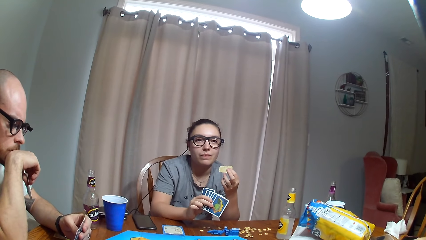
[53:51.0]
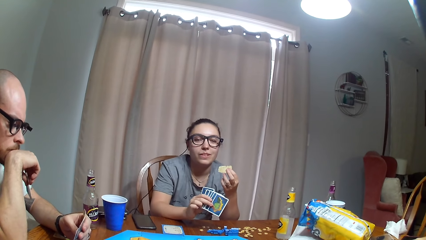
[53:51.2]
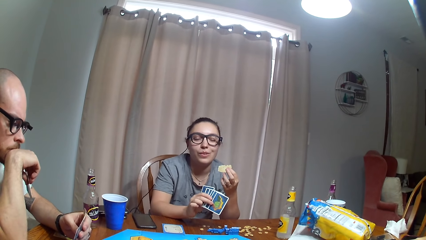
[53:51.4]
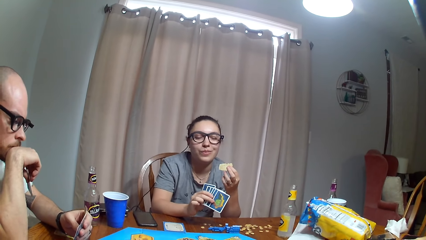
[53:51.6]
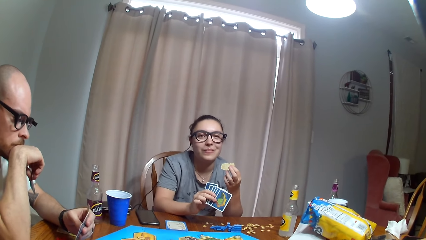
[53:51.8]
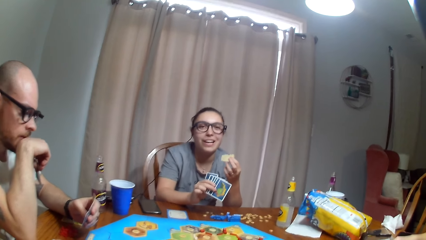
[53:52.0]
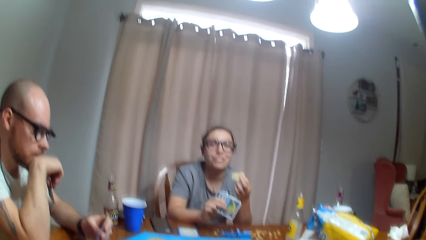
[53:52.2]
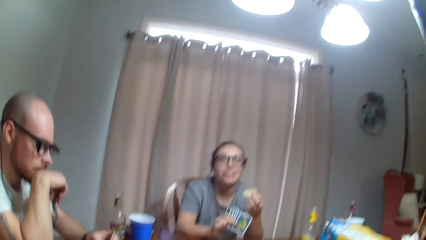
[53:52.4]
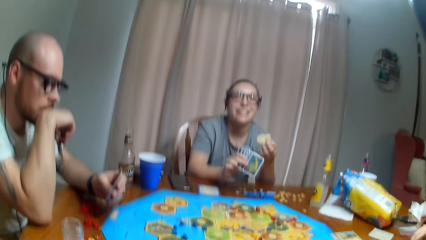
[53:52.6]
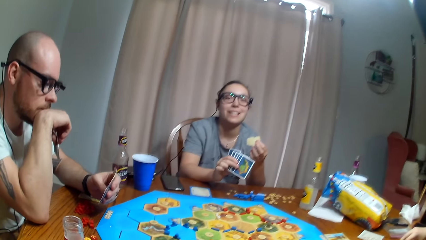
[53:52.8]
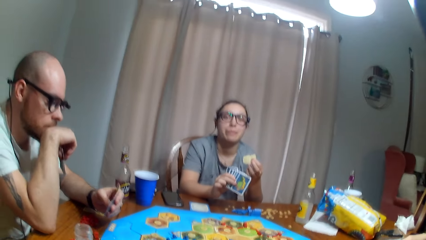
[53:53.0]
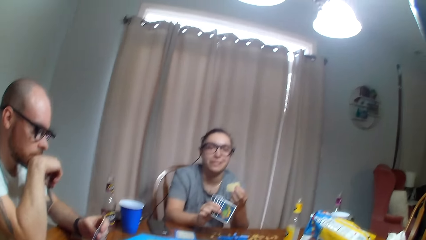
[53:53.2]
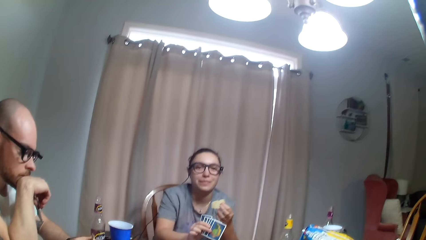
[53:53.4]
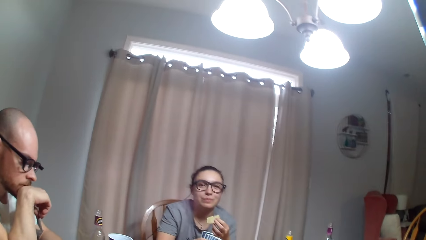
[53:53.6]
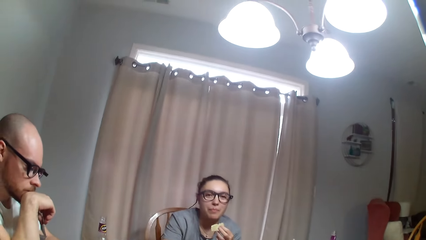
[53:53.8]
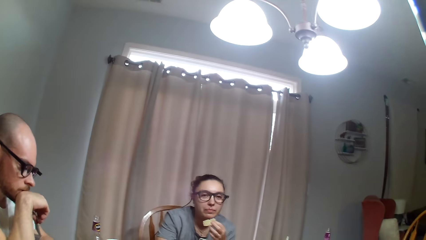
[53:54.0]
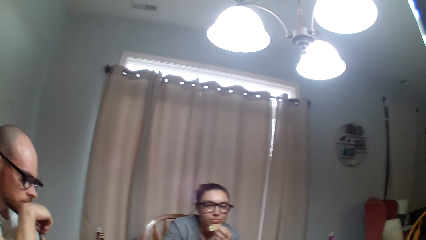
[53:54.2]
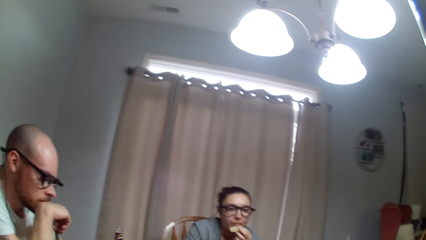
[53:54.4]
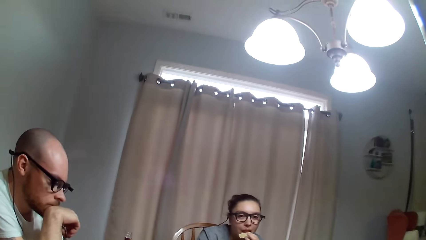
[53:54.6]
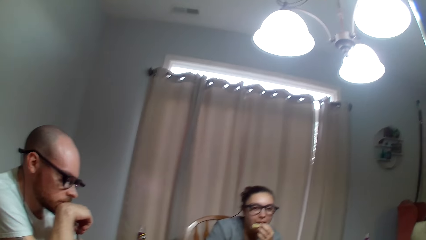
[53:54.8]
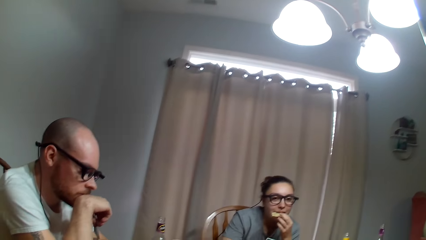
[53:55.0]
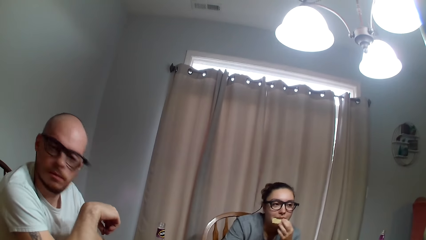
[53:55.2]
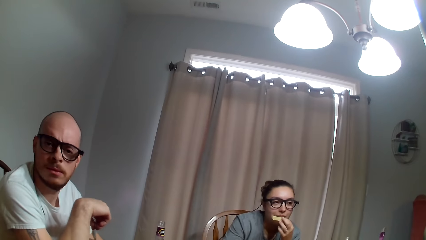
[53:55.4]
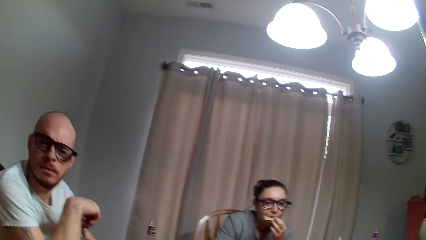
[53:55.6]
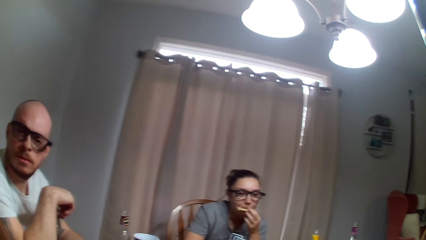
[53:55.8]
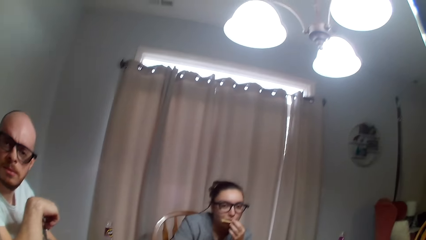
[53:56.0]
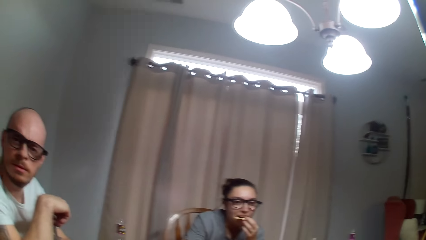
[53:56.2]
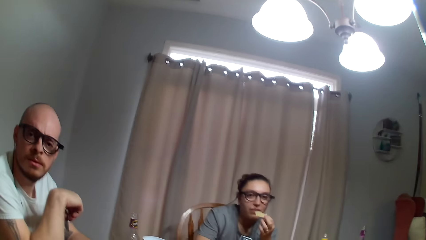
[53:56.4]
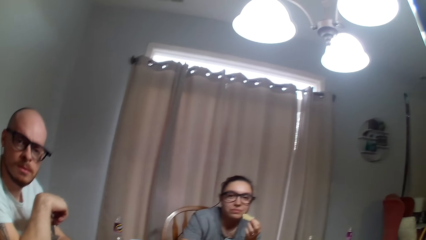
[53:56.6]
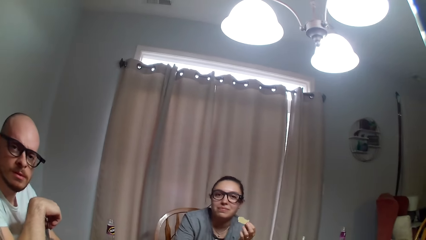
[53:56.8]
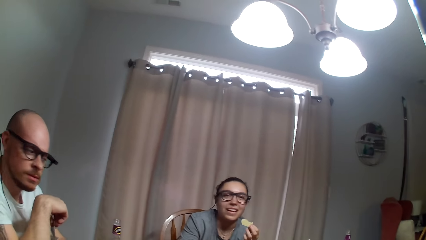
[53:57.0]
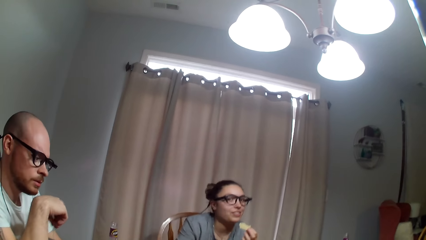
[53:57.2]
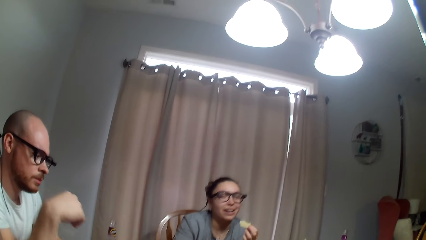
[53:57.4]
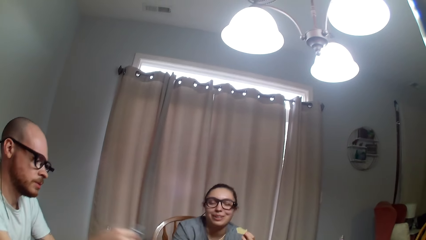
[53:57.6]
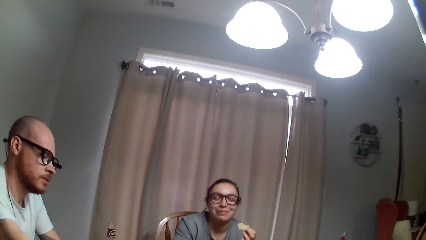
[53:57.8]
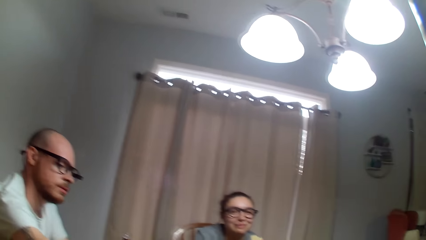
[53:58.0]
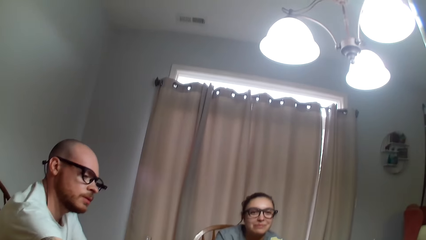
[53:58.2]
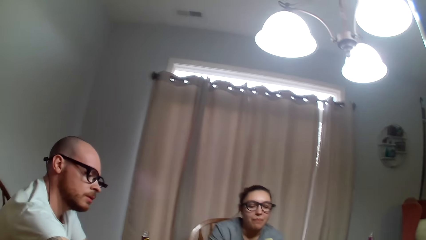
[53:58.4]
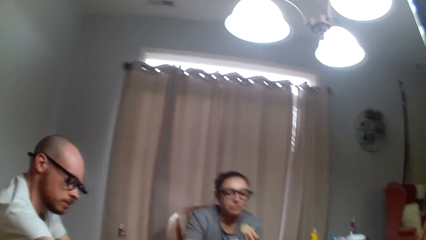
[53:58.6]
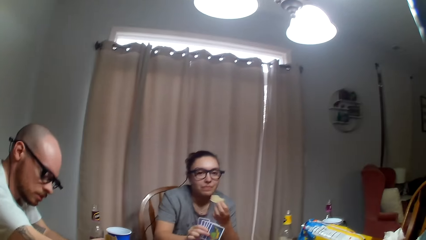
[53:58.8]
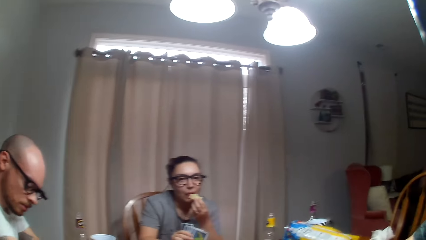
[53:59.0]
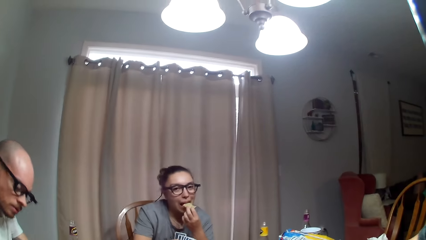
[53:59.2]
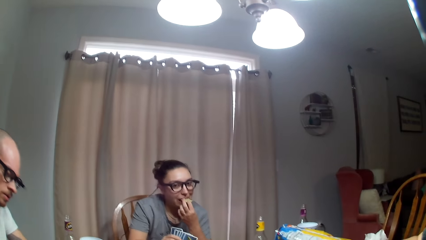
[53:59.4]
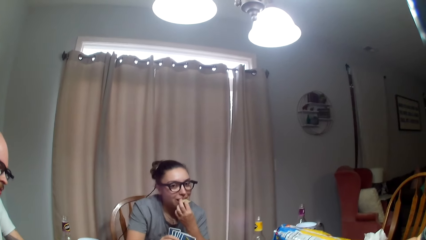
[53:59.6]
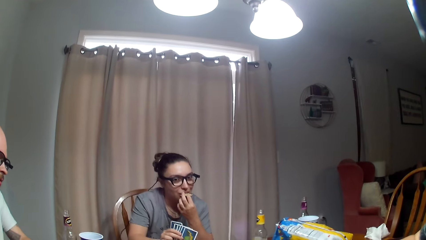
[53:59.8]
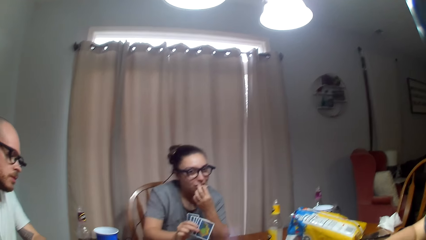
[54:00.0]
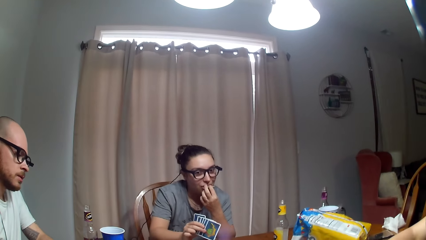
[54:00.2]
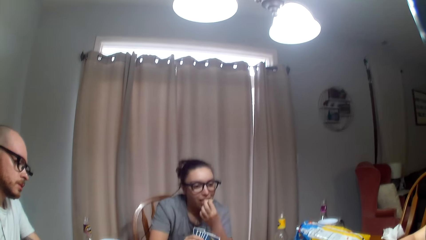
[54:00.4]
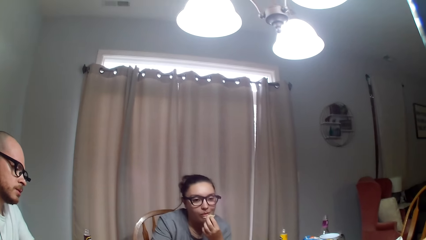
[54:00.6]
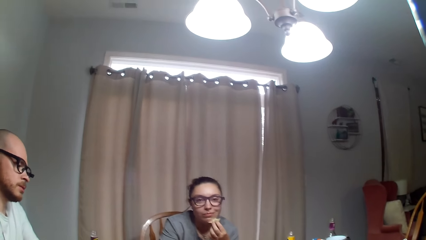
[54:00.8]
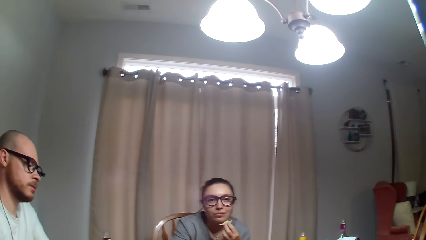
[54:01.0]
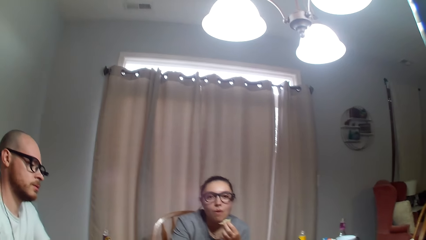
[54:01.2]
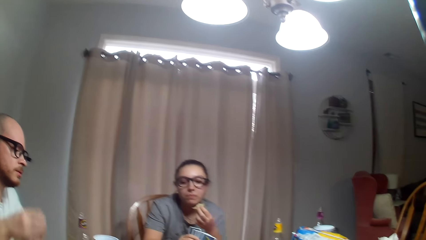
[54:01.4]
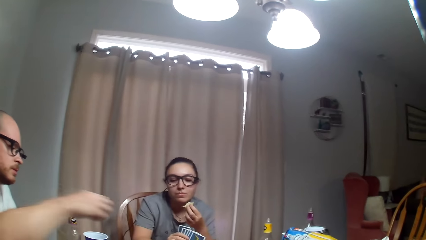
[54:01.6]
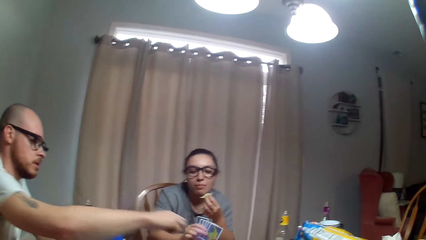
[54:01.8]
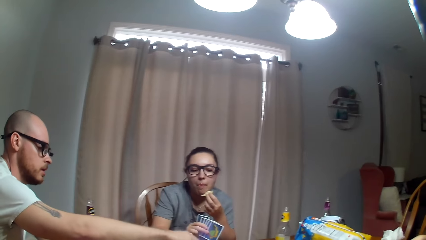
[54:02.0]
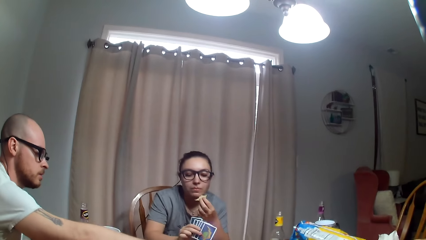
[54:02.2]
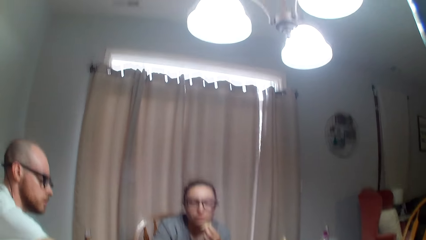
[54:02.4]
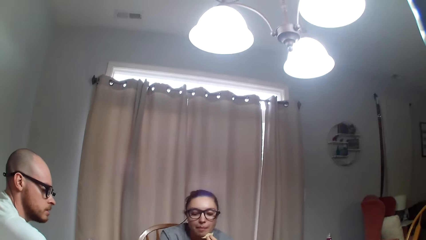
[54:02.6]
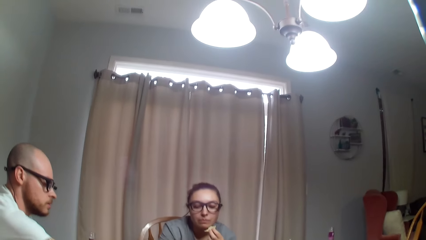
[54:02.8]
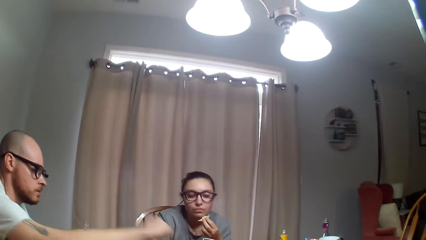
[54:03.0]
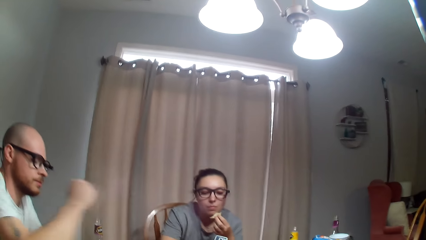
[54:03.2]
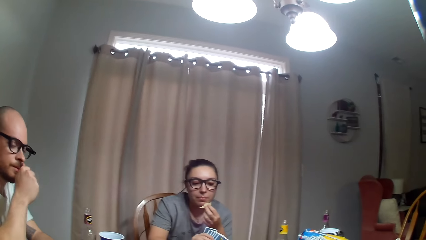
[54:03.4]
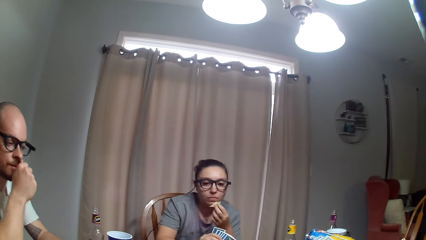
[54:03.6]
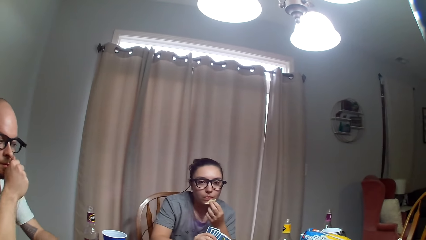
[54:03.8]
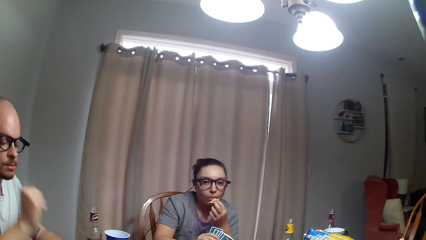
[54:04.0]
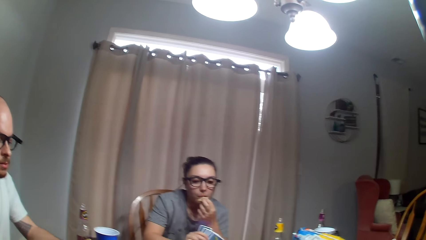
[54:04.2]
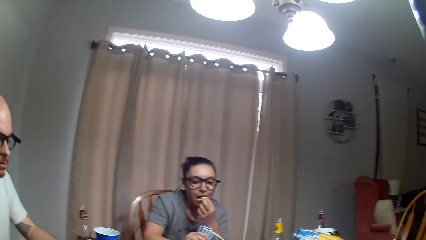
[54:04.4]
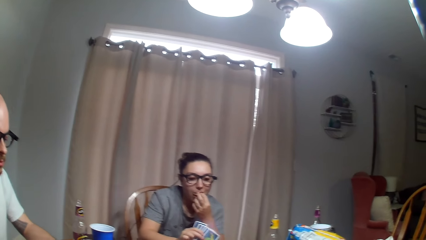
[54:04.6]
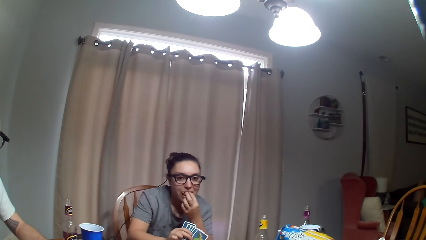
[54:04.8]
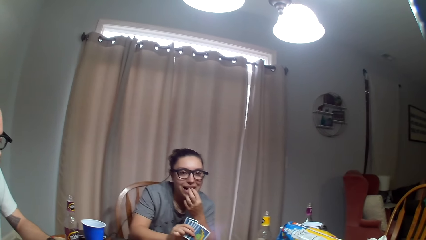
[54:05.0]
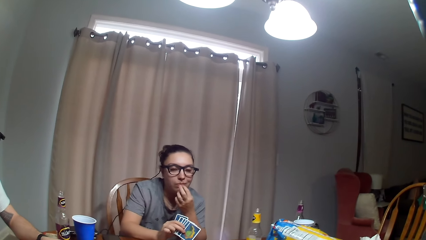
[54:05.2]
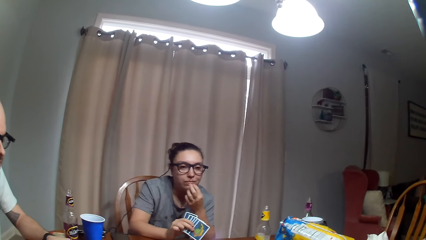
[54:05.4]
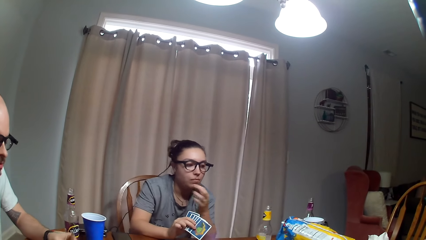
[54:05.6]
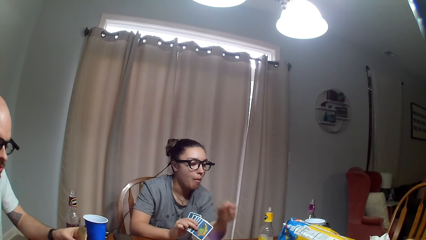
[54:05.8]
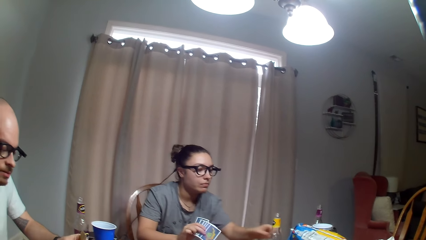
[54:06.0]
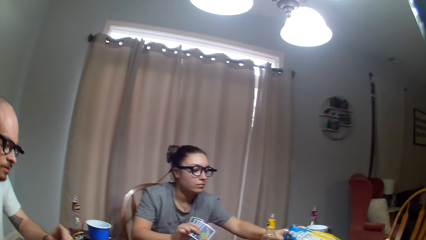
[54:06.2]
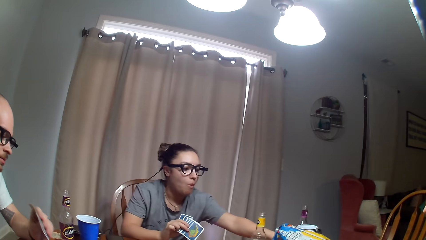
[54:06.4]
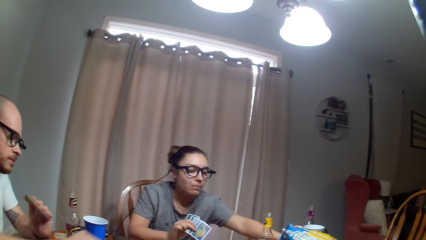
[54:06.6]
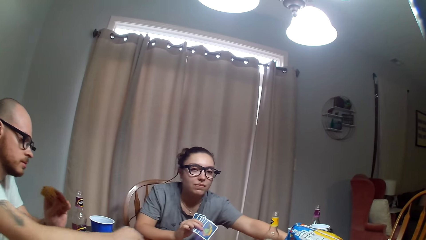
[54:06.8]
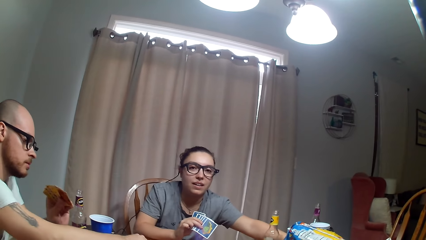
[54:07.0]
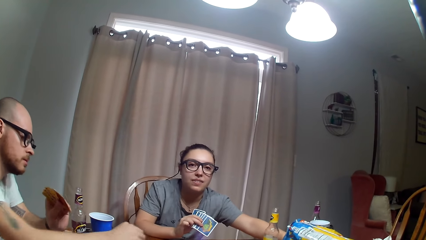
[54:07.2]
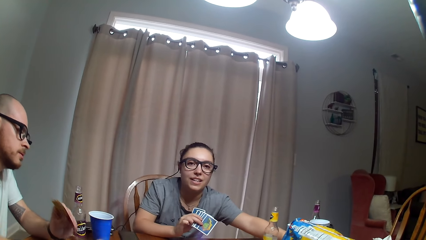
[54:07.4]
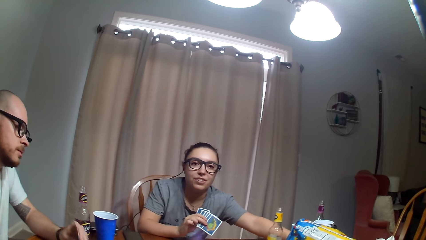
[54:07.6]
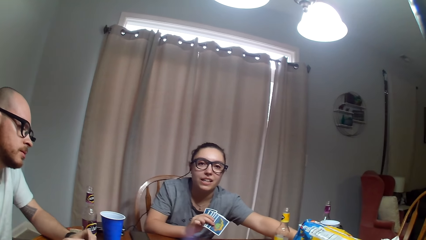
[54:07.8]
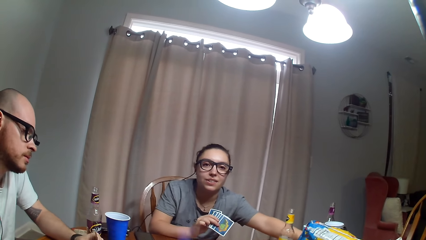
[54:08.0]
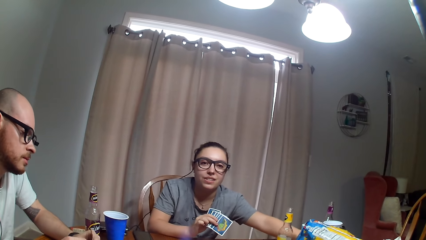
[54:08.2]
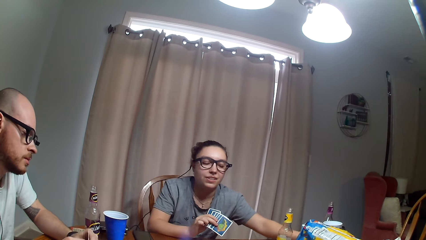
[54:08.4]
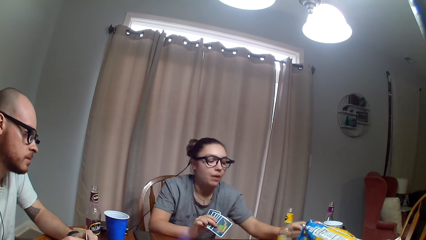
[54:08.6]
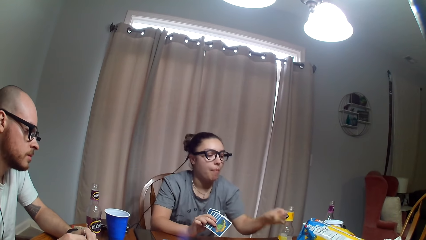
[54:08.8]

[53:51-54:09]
A woman talks to the camera wearer. The camera wearer looks around the room. The woman eats the crisp. A man stretches his hand. The man covers his mouth with his fist. The man pulls his fist off the mouth. The woman puts her hand in the paper. The woman picks the crisps.
